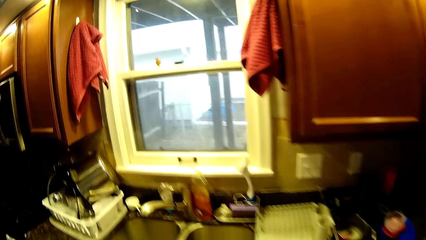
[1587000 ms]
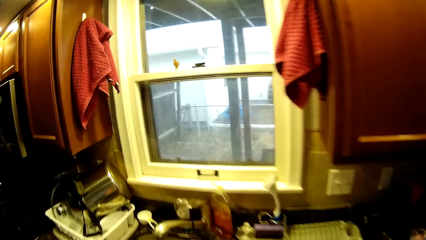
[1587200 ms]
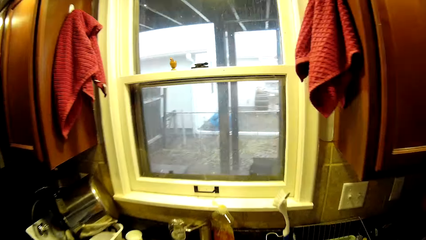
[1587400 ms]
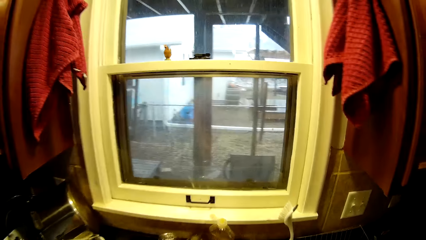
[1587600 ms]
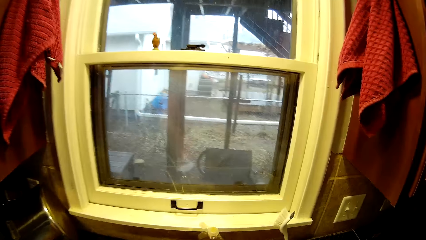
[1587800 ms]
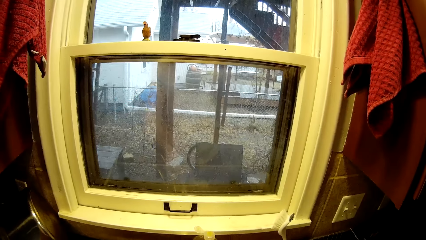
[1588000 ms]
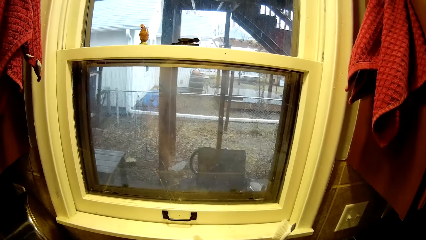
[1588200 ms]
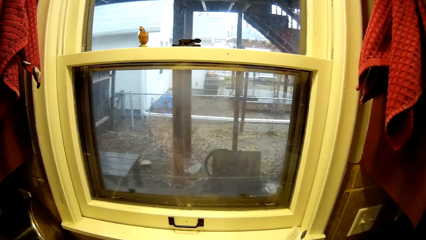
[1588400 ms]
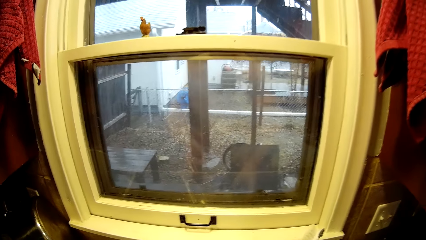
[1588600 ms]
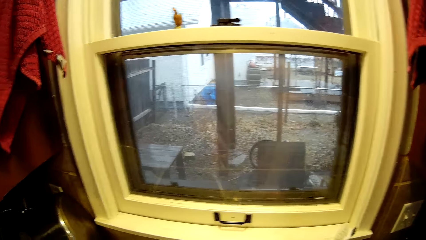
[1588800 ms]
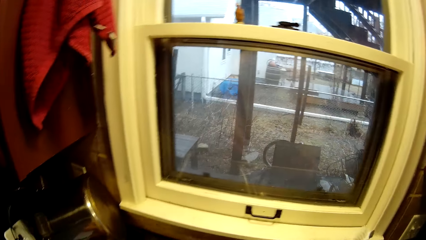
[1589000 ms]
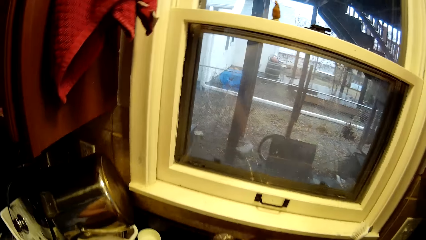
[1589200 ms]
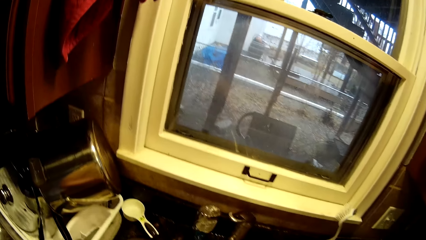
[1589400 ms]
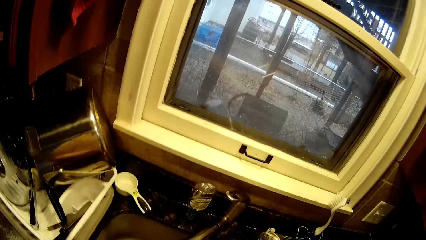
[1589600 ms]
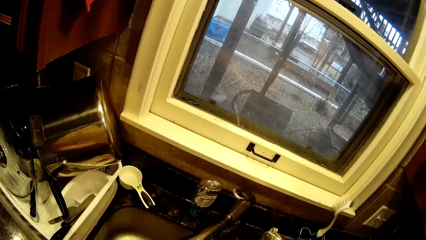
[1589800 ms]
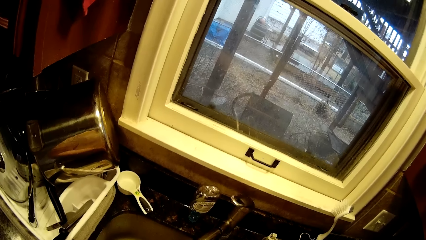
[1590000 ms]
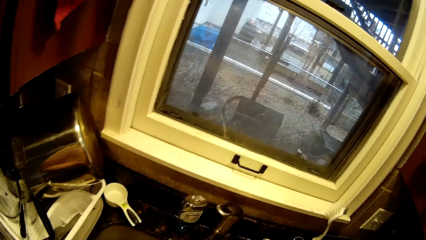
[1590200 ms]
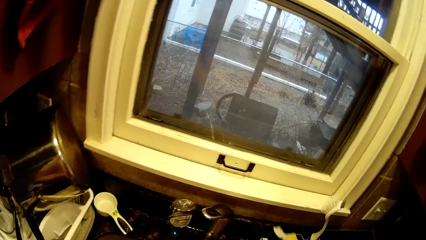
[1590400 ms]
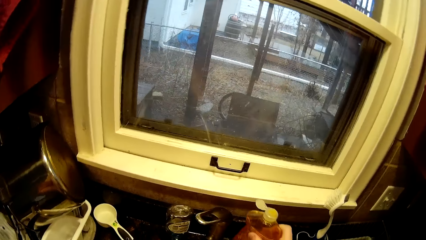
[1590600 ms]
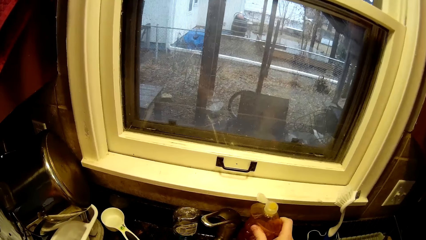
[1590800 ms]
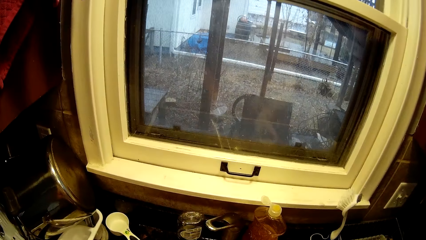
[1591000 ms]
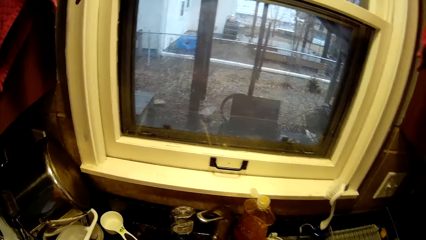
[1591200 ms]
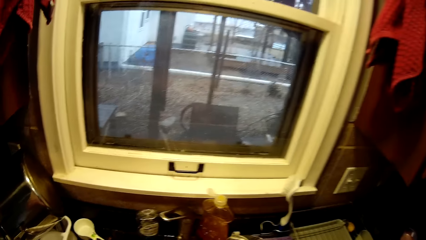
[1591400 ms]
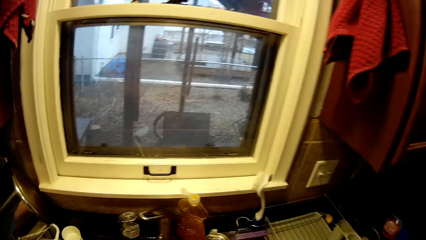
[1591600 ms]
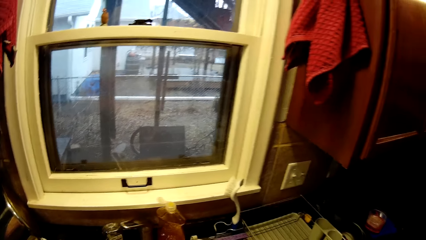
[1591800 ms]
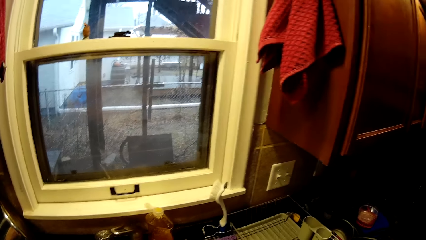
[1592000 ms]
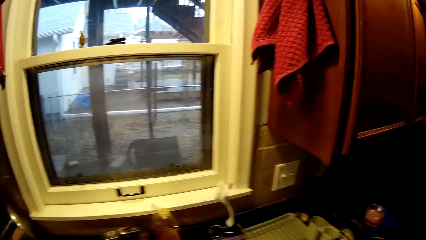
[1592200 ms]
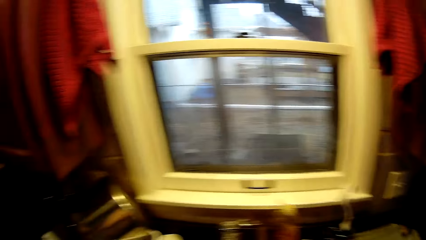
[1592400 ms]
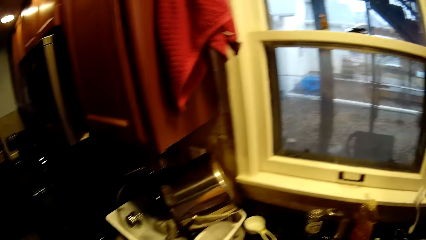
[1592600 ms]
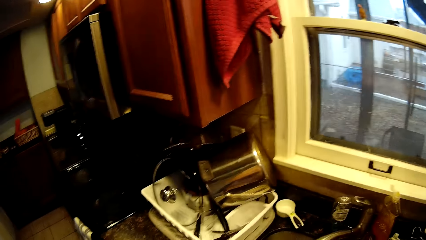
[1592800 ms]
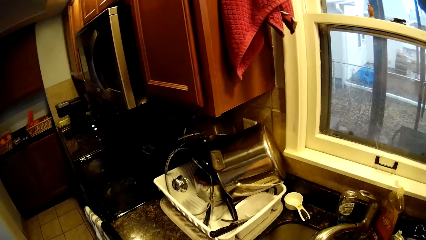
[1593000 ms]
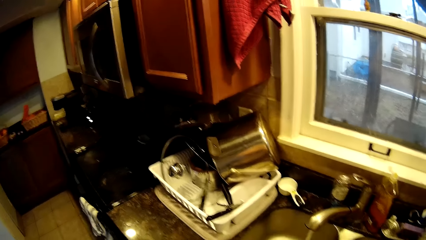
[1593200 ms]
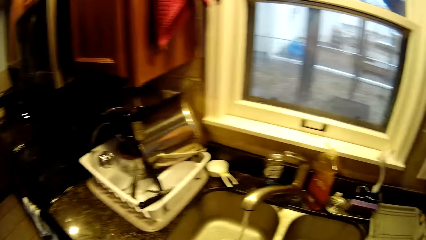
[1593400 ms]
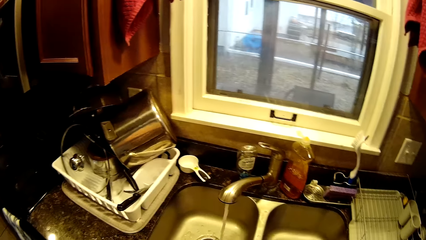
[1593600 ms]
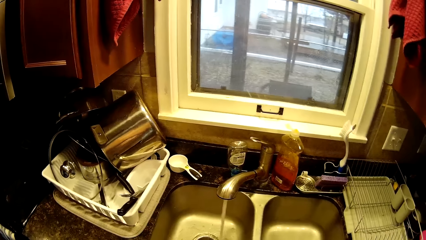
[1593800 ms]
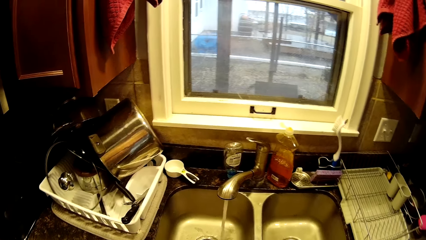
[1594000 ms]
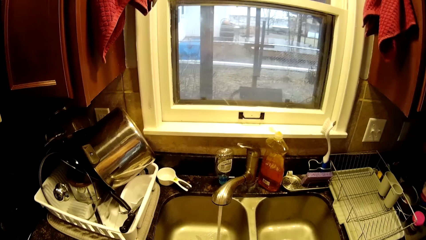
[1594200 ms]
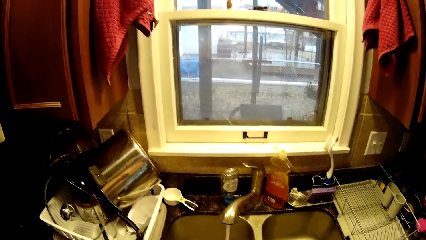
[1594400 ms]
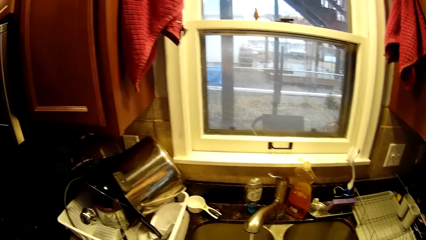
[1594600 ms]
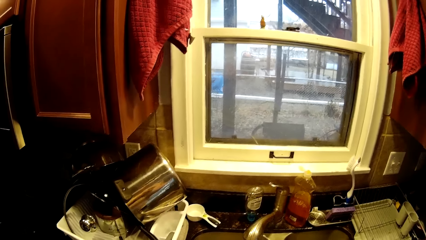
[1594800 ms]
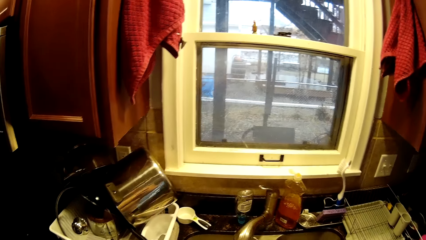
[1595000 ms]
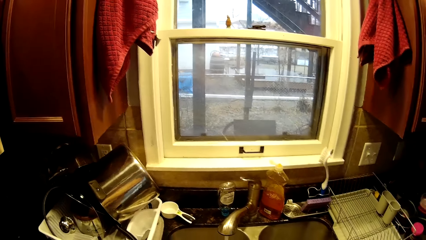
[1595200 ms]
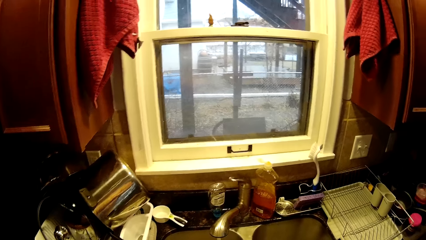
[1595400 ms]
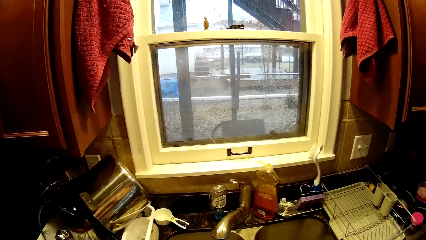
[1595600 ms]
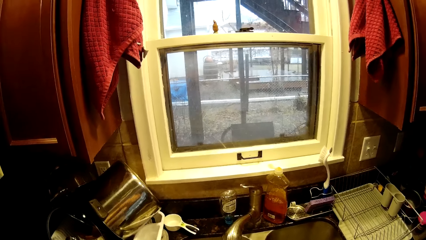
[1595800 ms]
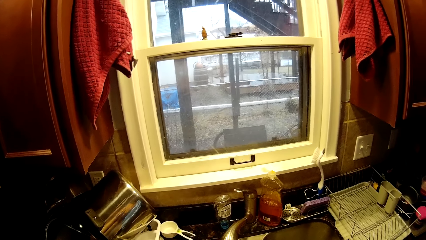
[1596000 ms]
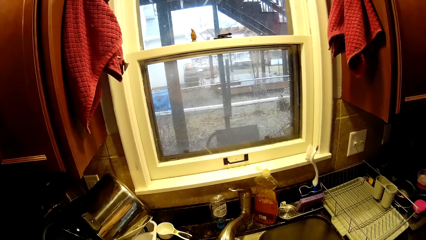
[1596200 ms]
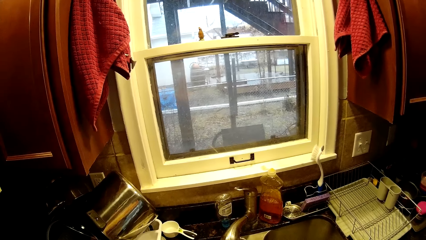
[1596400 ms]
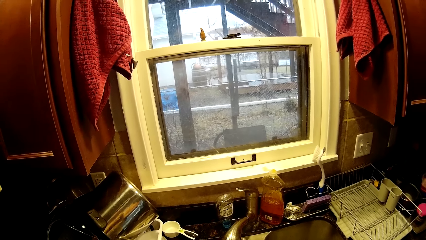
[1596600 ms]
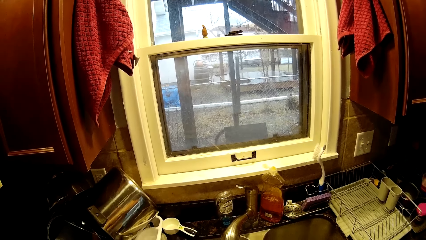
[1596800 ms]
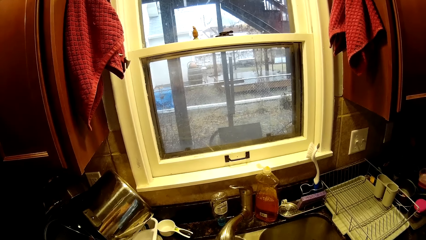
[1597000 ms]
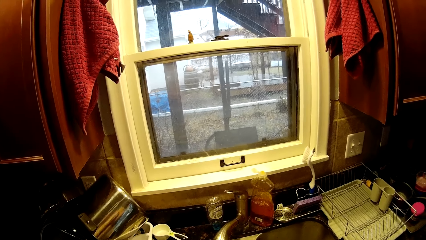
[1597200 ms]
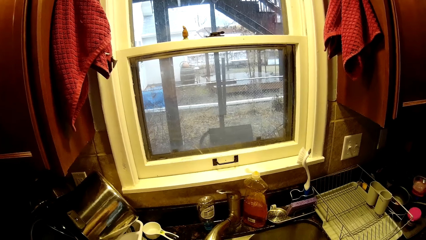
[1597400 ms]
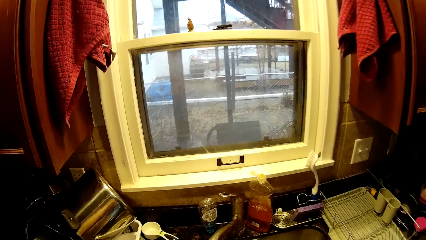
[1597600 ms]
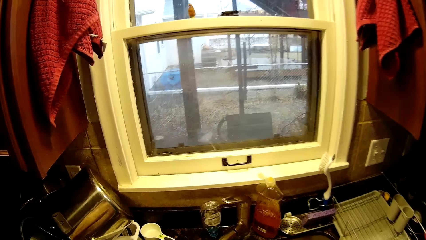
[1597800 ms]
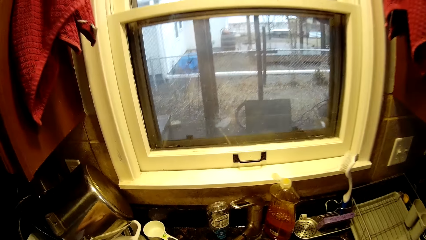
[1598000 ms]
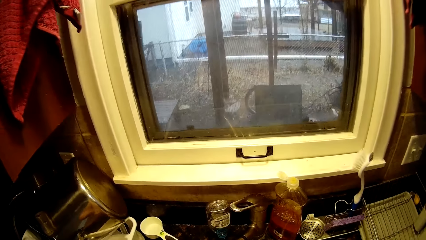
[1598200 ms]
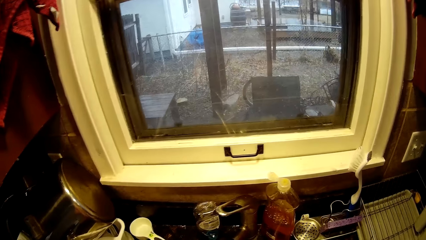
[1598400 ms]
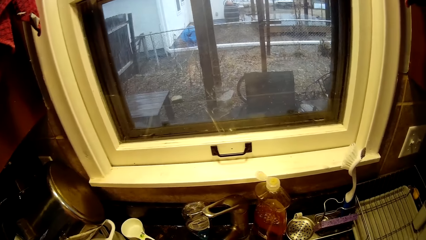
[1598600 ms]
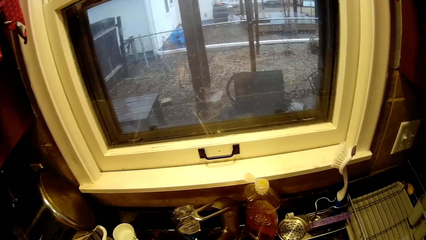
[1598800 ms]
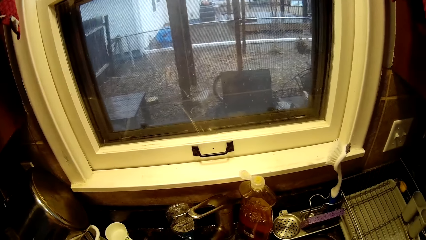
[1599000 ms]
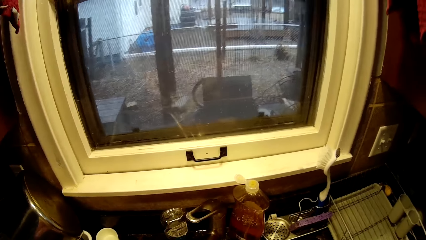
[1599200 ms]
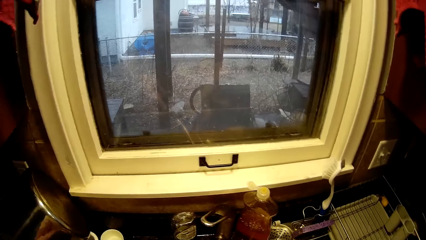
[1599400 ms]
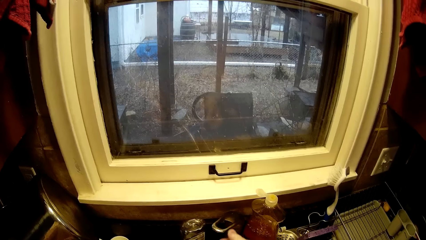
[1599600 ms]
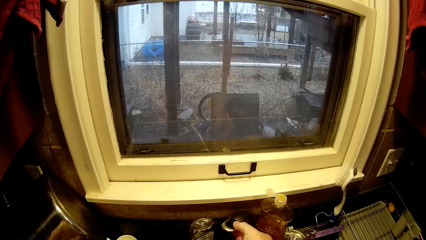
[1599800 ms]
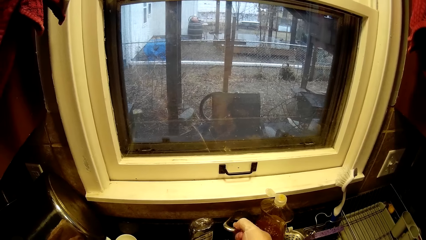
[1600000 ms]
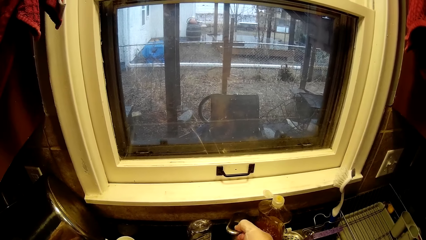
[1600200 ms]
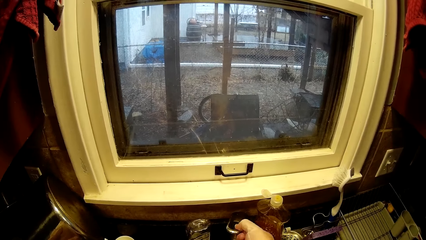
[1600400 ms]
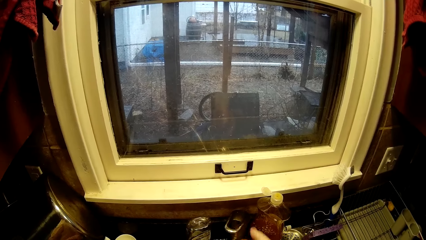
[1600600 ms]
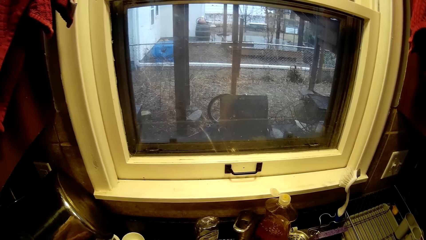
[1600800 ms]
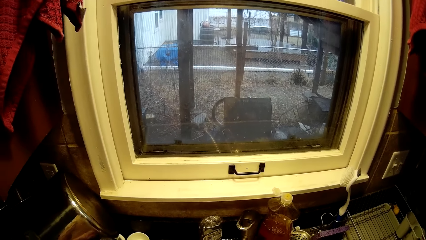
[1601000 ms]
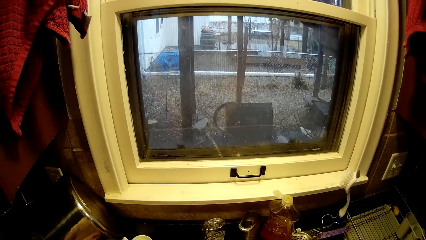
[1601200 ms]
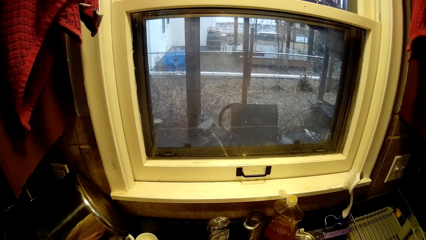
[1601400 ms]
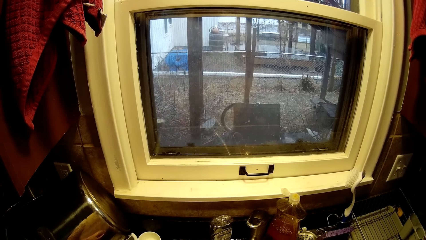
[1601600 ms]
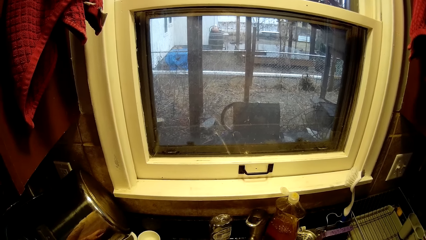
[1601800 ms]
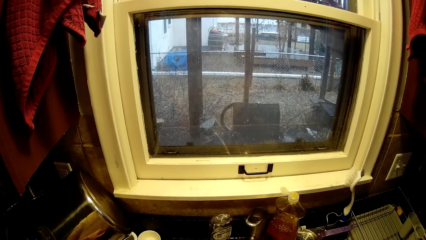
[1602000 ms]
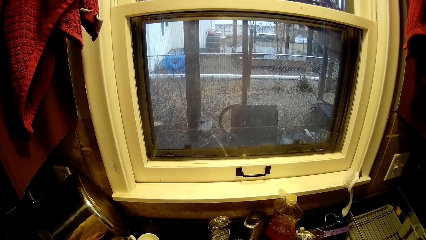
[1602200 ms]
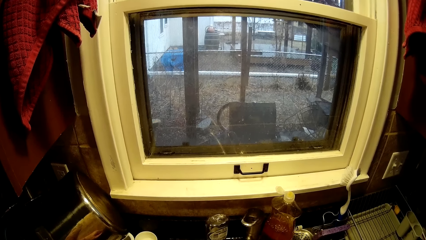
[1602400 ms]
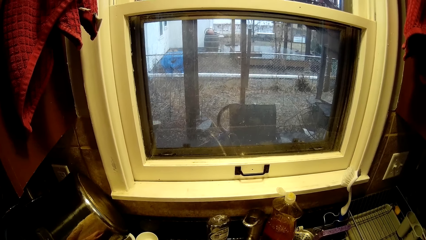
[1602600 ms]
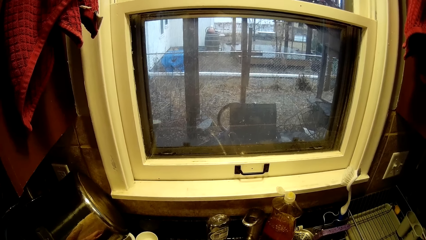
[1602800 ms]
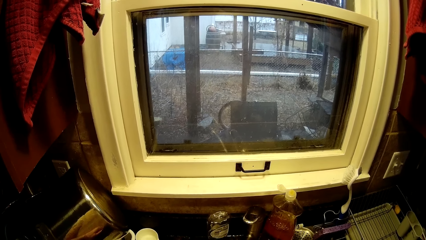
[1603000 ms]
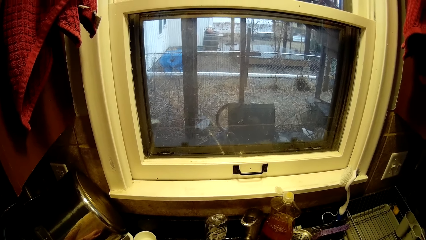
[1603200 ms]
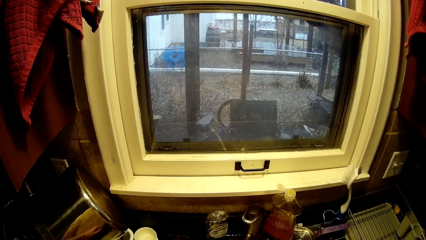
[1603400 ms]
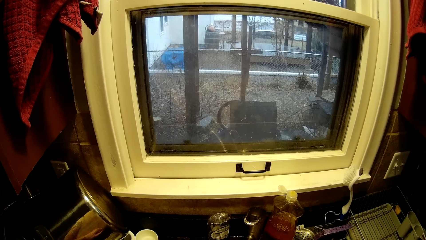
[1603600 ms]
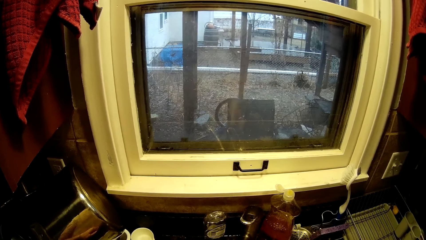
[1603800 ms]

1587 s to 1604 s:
The camera wearer turns on the tap. They return the soap on the counter.
